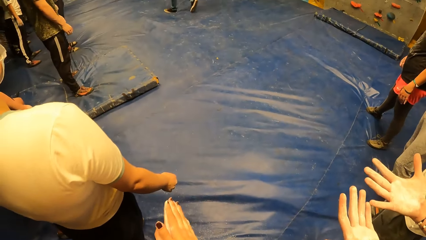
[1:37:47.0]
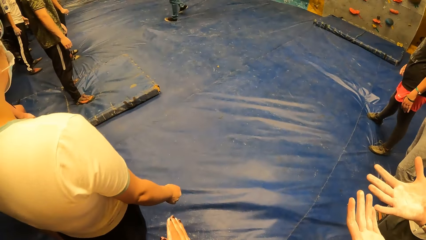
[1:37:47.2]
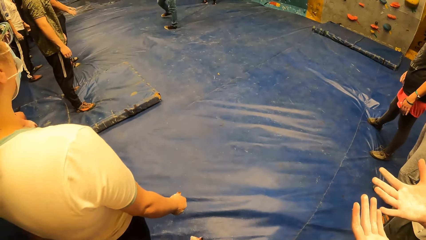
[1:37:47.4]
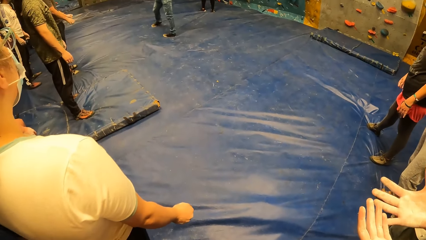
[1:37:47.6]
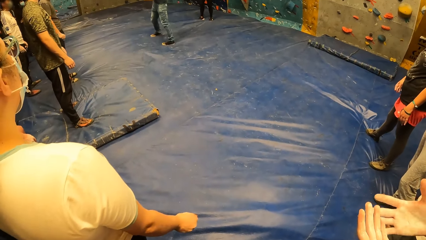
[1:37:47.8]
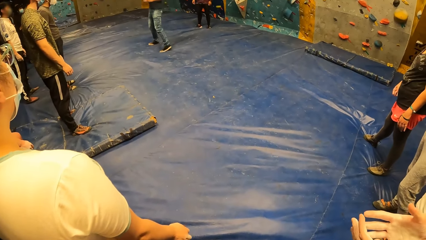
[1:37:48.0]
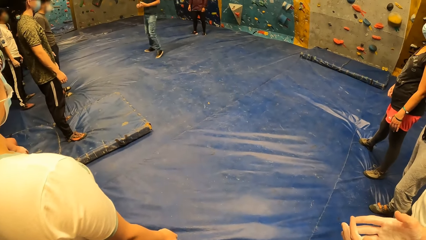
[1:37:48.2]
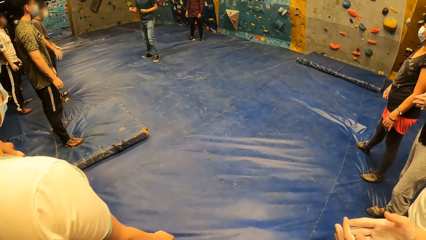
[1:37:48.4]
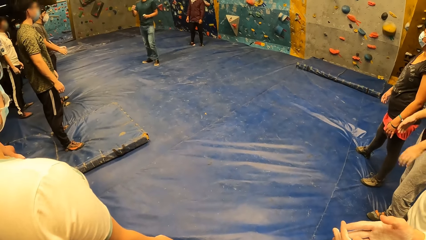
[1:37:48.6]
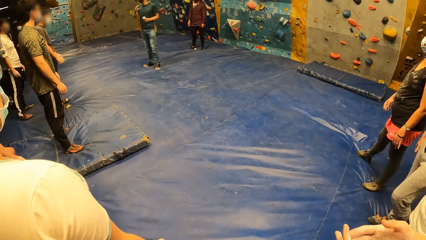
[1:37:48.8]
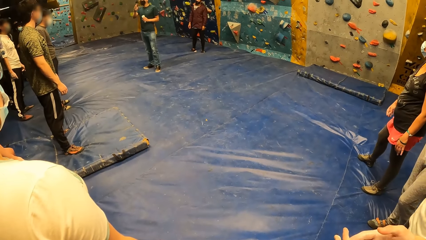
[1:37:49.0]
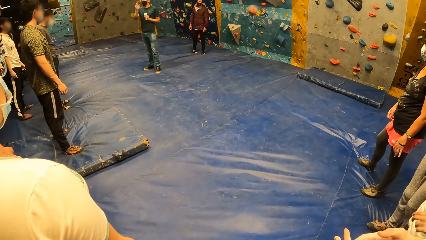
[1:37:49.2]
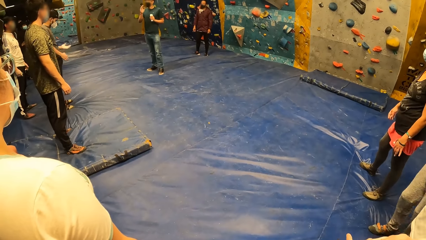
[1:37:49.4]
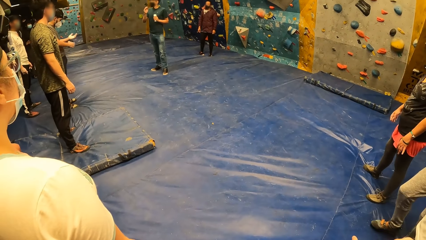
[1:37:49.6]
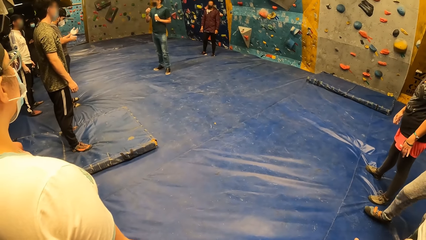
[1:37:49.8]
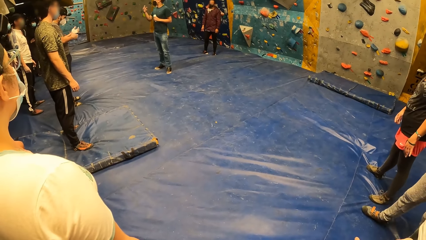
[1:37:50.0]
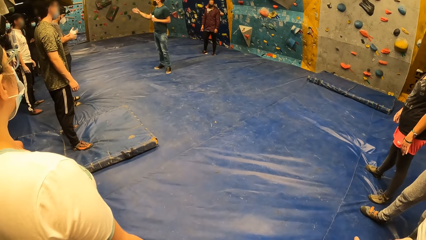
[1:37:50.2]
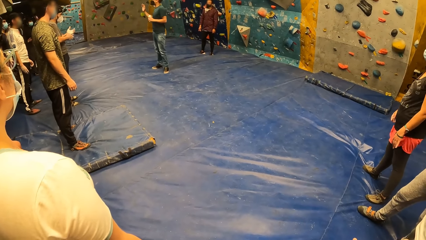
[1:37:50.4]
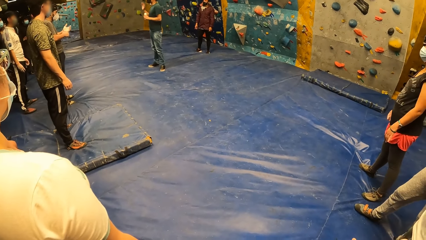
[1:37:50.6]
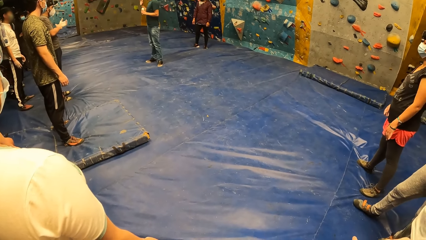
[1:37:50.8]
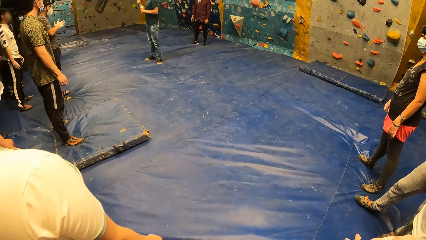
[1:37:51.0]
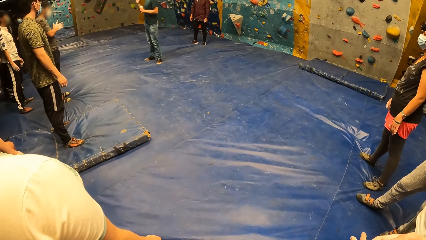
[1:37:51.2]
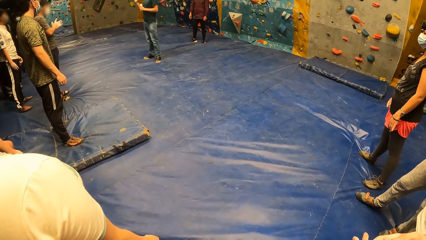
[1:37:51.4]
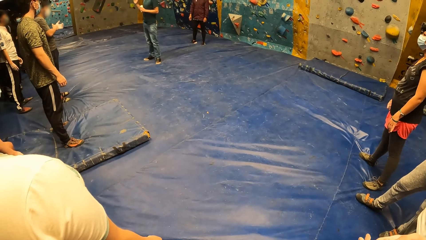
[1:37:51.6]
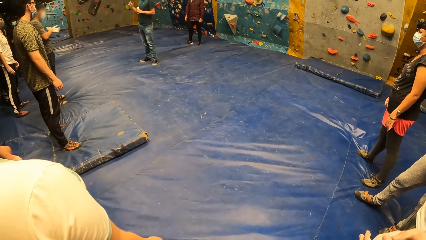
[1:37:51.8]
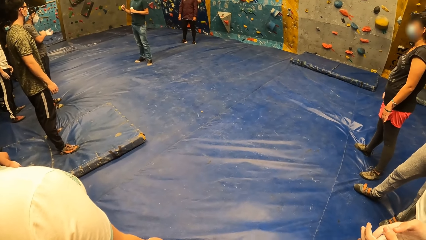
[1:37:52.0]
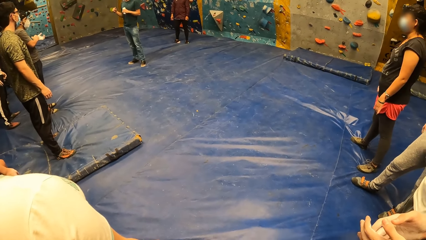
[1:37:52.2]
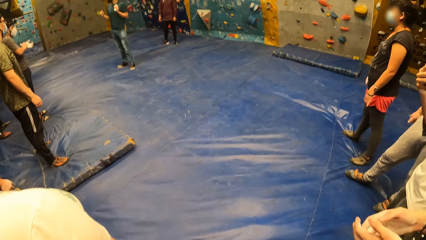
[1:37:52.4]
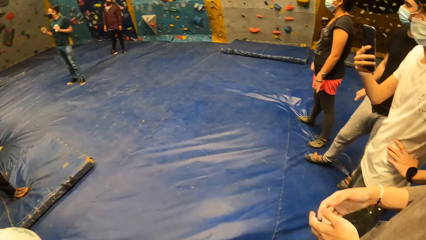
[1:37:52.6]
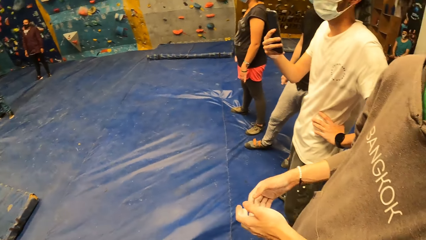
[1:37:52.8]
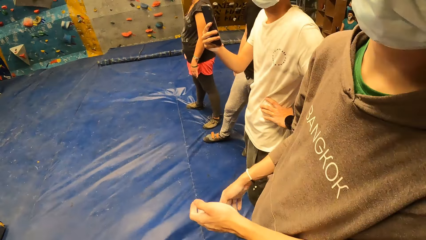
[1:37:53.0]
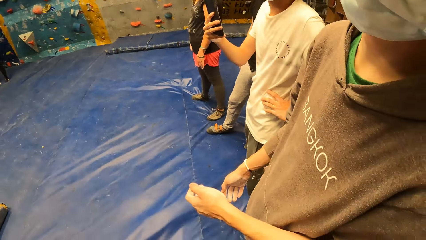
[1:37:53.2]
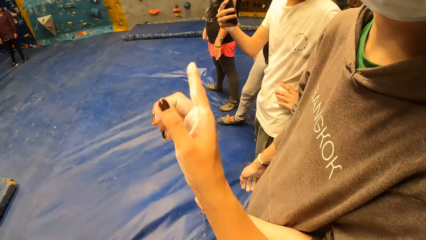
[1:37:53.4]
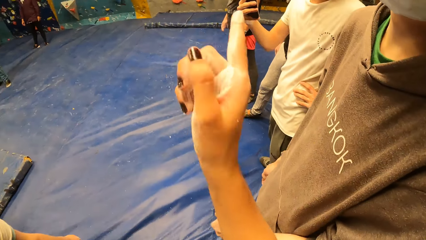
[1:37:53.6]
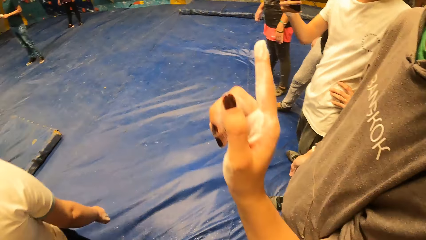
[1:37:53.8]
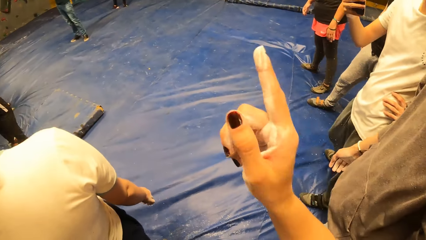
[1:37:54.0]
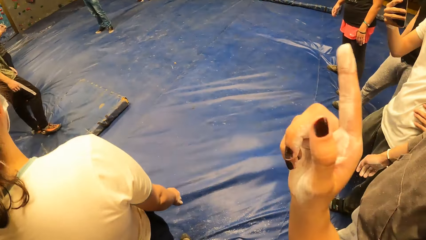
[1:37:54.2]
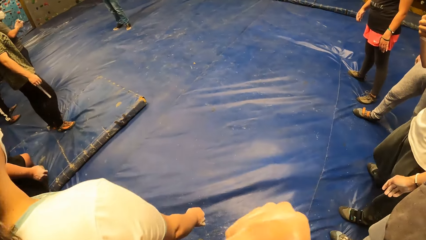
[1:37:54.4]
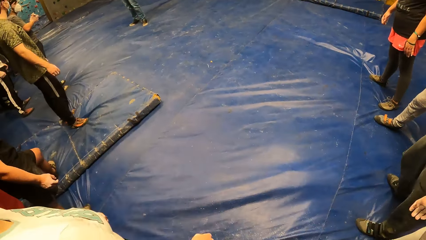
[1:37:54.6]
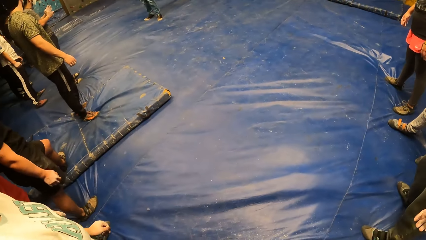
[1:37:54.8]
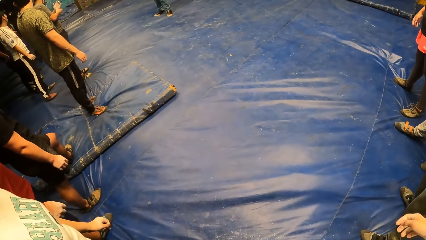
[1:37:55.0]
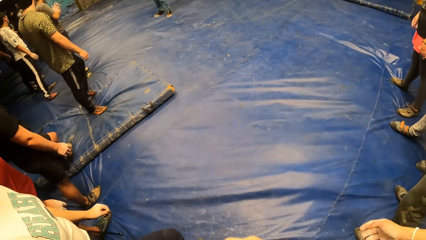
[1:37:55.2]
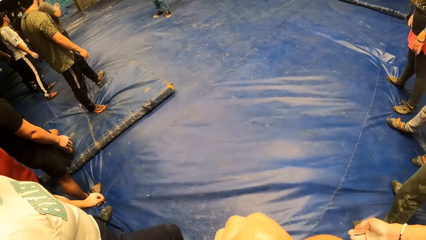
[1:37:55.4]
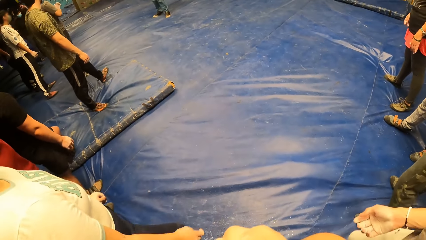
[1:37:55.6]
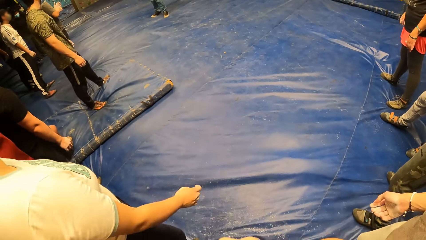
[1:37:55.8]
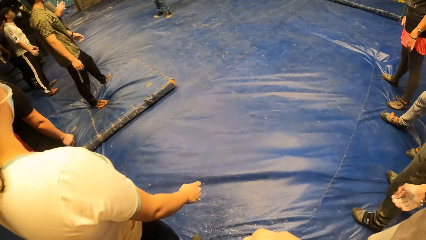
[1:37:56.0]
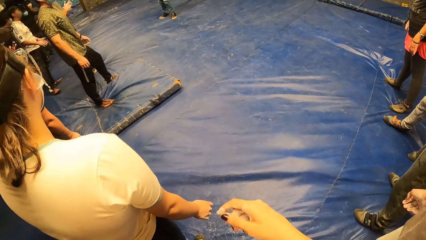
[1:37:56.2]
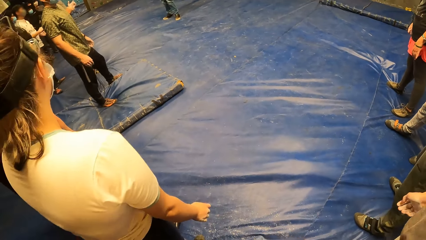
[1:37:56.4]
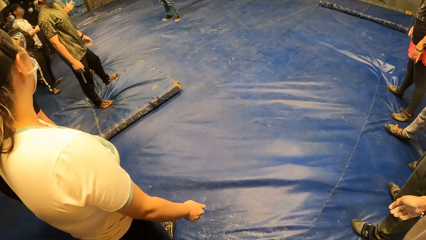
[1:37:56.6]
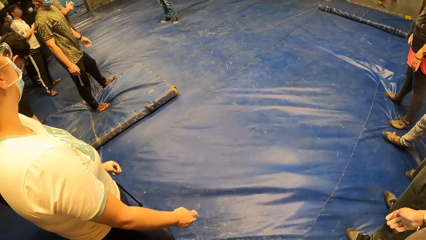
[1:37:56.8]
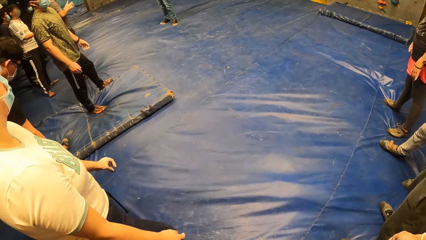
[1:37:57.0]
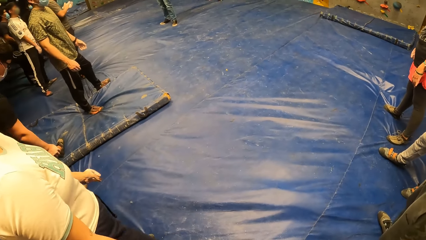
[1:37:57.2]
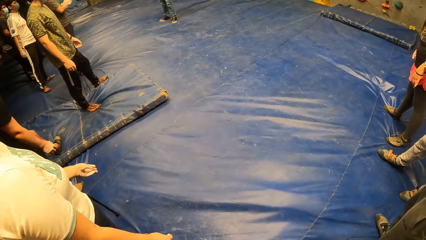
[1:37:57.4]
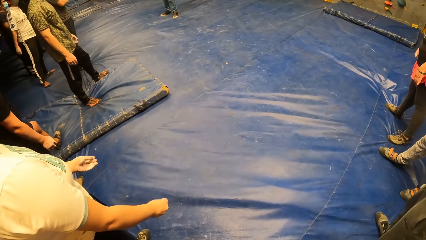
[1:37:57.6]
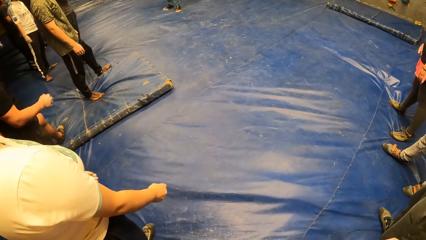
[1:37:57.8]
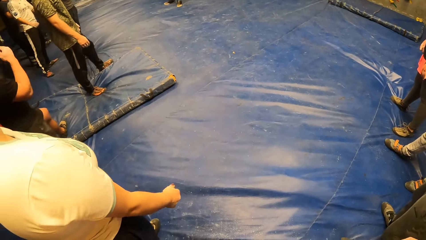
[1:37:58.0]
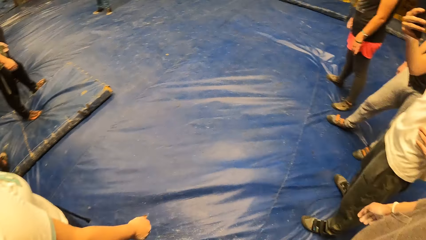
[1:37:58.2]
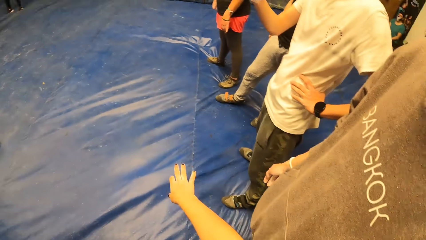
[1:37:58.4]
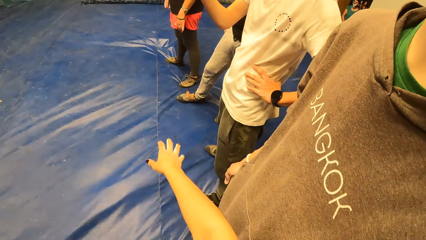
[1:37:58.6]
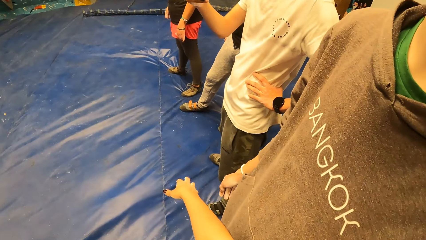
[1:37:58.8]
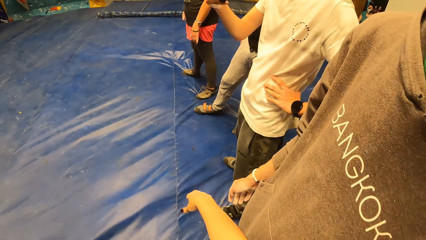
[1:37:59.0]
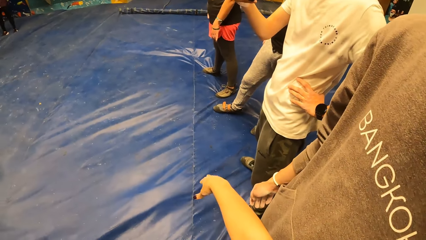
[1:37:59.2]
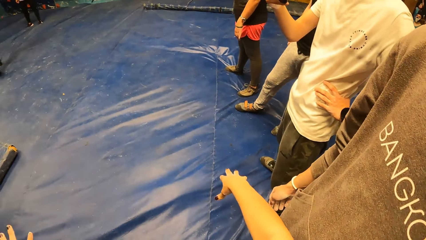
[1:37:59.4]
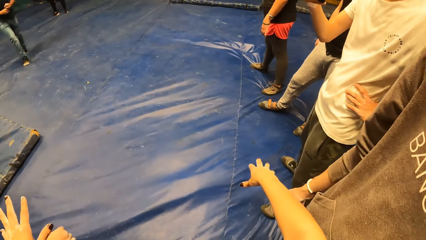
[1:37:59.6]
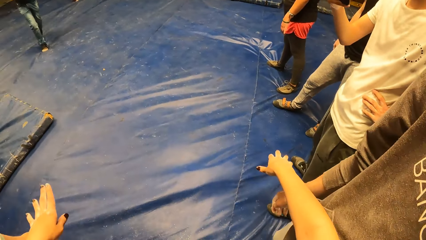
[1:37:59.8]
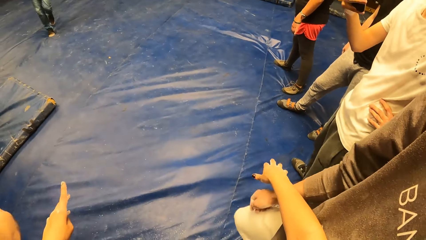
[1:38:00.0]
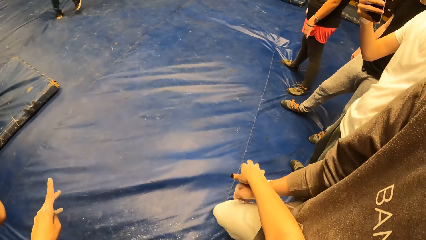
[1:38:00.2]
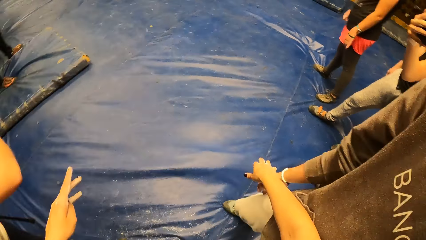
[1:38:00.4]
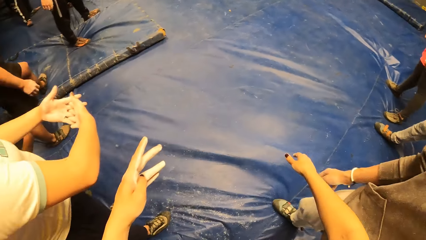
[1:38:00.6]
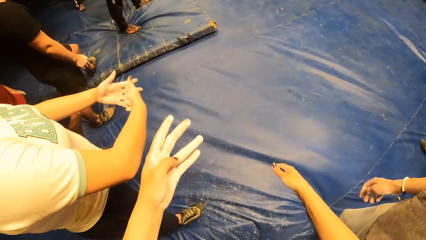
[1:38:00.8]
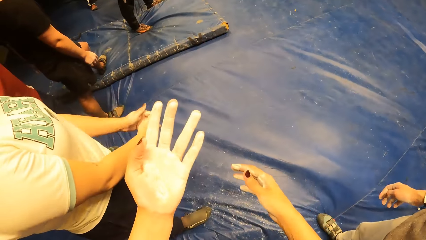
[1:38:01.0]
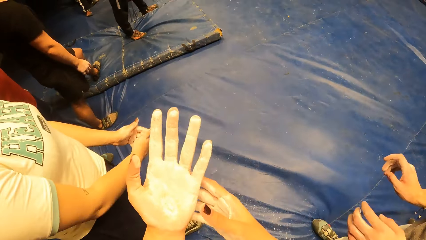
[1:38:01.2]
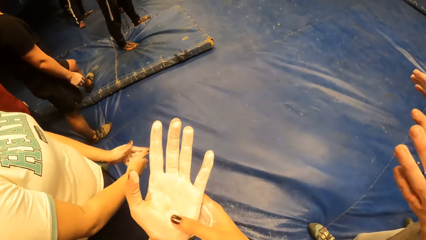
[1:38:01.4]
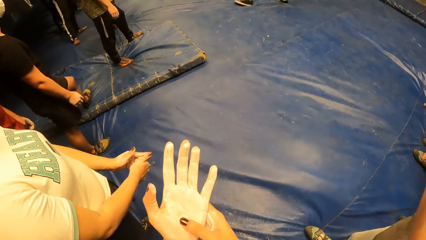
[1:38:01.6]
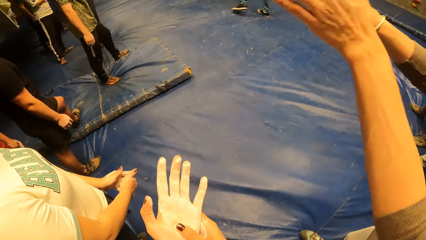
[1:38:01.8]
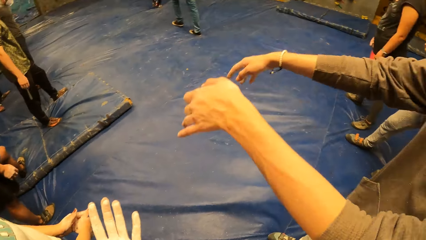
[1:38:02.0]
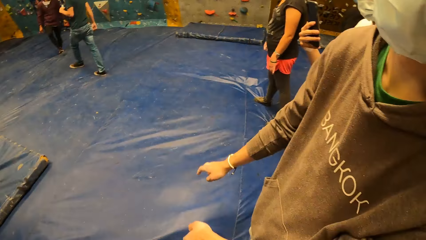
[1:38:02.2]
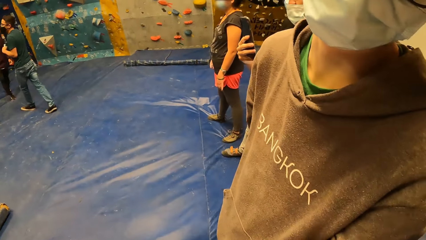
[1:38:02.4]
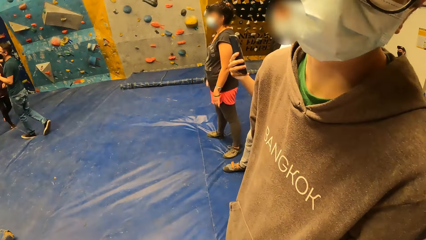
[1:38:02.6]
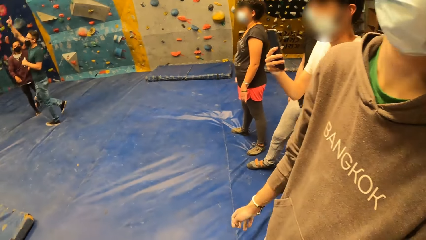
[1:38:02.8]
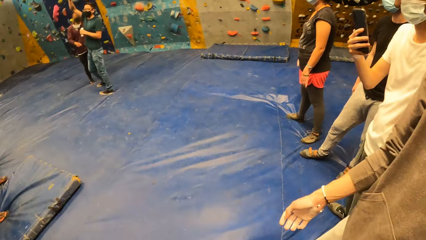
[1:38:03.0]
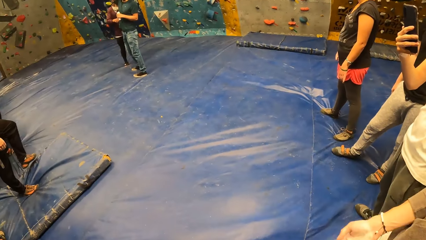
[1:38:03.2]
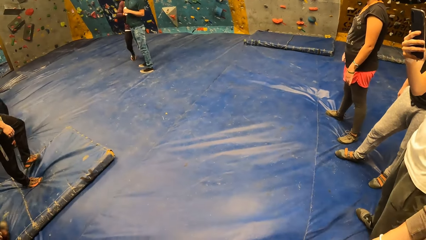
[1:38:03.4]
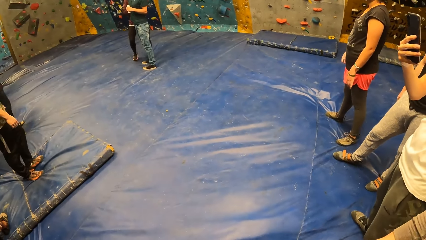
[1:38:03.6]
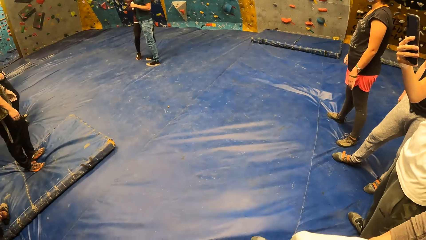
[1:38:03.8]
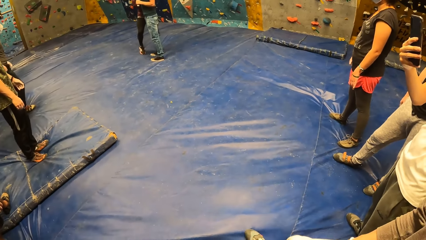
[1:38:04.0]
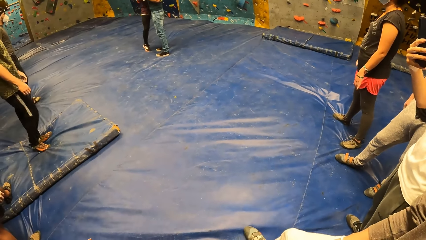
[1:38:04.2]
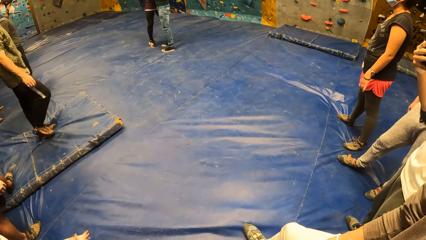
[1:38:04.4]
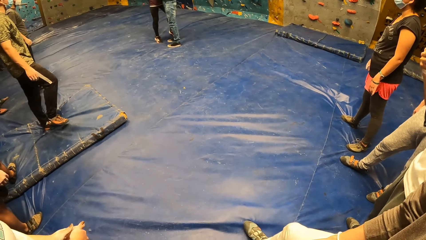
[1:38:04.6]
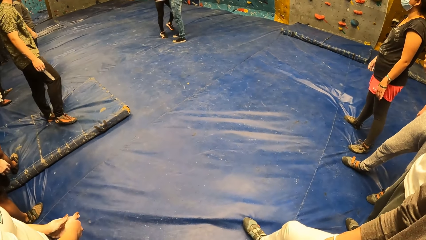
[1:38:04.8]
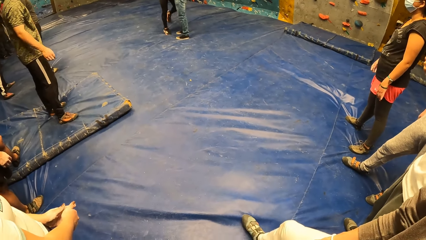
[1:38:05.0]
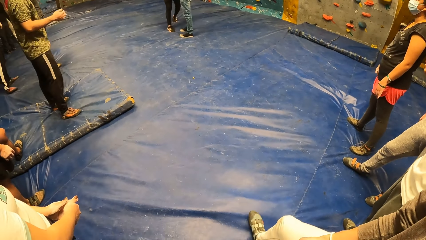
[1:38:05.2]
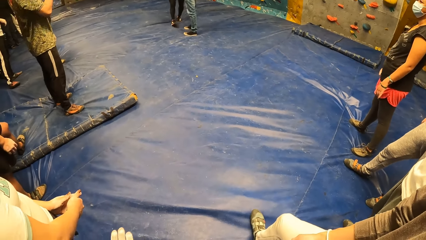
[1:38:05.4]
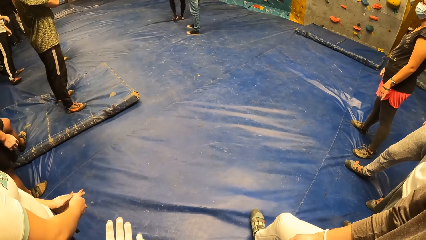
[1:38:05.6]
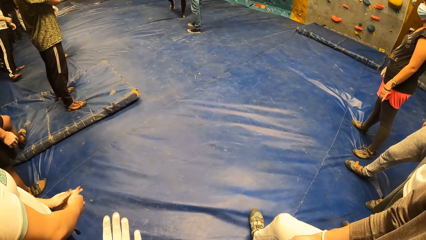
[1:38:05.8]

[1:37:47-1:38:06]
A man checks his hands. A woman looks around the indoor playground. The camera wearer looks around the indoor playground. They converse with the man. They look around the indoor playground. They converse with the man. They check their hand. They converse with the man.
